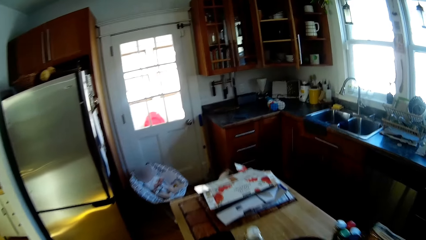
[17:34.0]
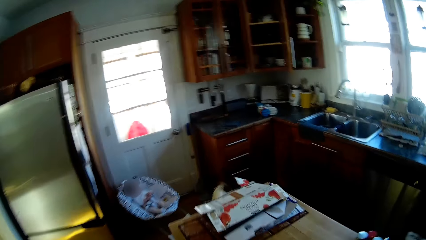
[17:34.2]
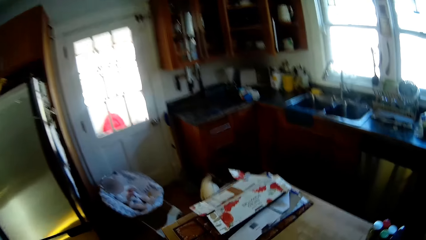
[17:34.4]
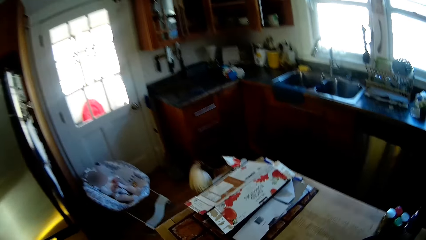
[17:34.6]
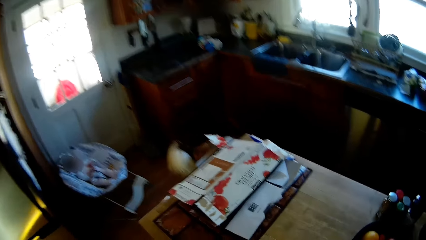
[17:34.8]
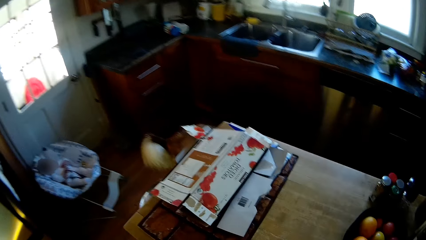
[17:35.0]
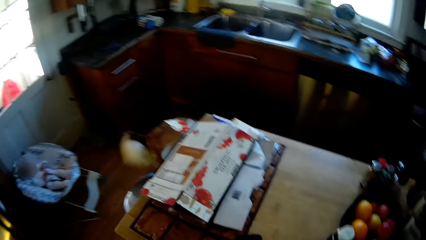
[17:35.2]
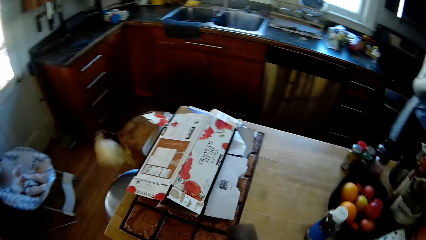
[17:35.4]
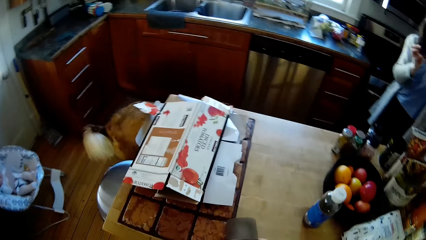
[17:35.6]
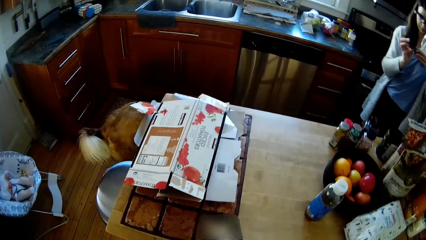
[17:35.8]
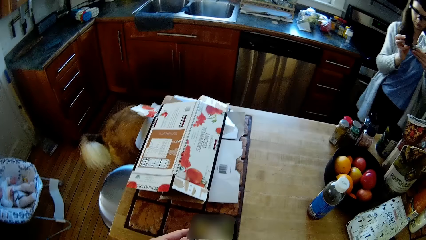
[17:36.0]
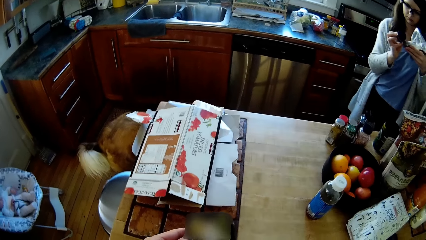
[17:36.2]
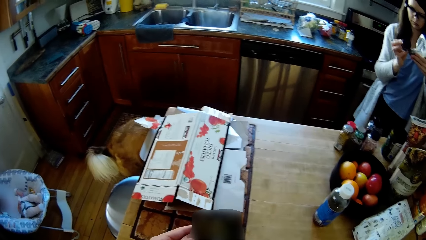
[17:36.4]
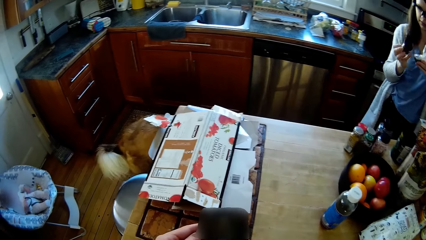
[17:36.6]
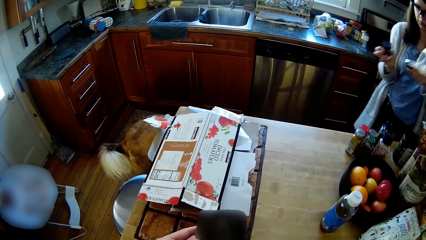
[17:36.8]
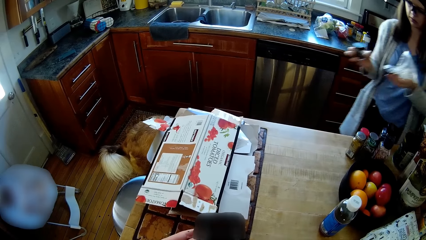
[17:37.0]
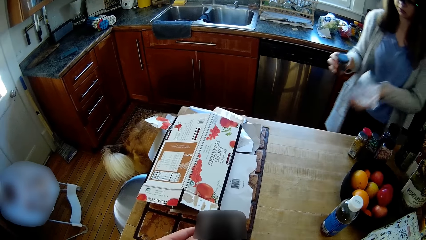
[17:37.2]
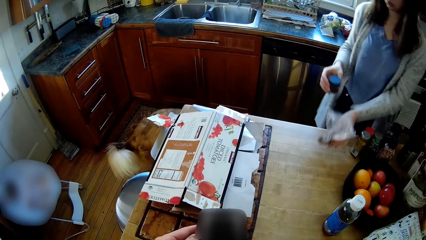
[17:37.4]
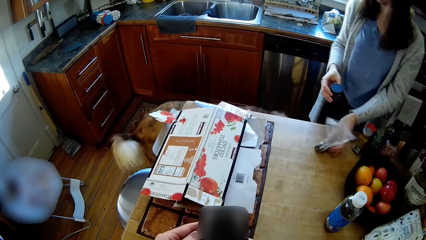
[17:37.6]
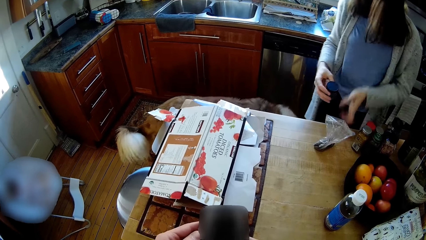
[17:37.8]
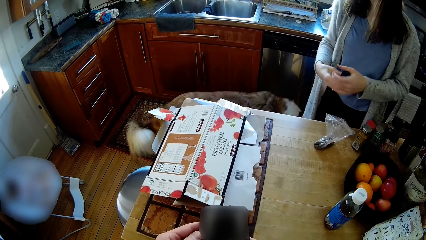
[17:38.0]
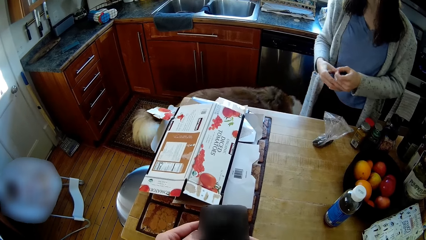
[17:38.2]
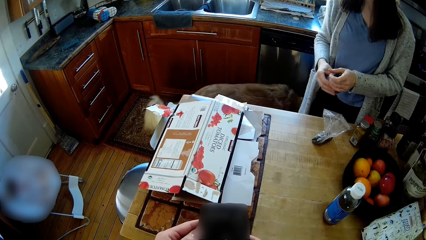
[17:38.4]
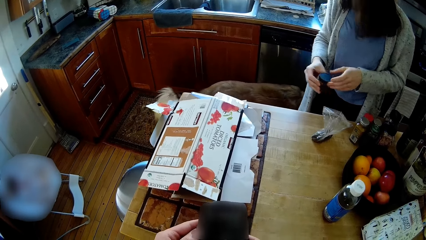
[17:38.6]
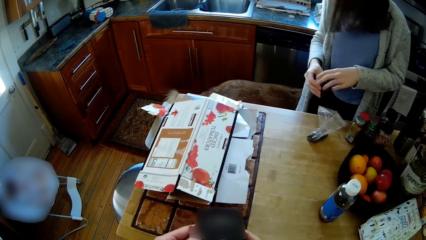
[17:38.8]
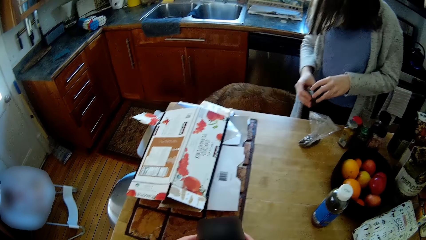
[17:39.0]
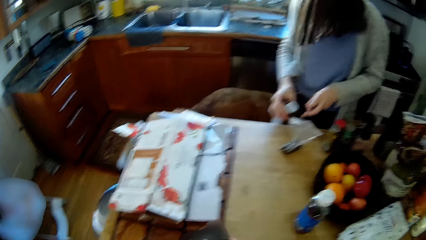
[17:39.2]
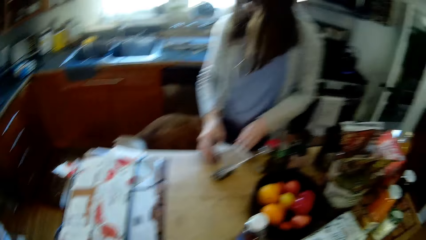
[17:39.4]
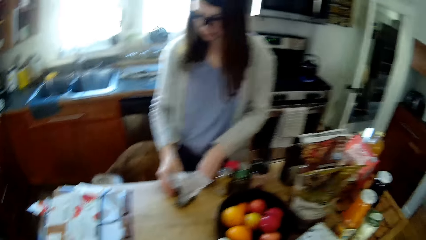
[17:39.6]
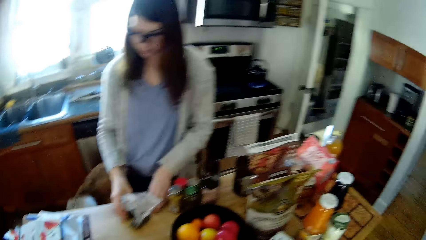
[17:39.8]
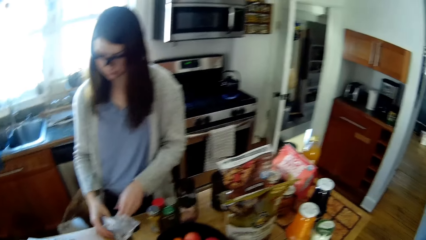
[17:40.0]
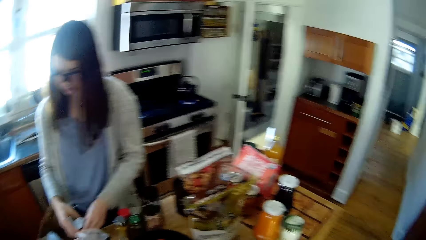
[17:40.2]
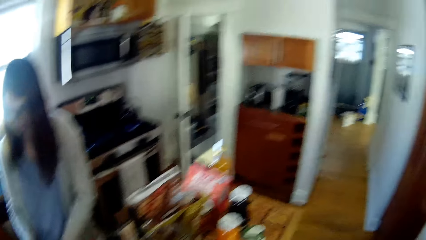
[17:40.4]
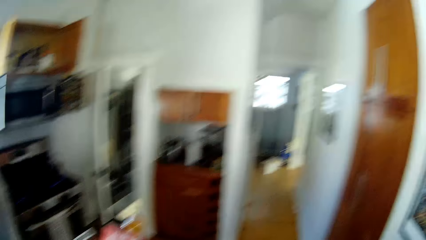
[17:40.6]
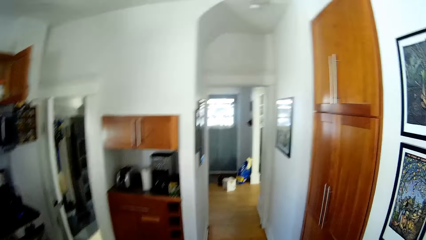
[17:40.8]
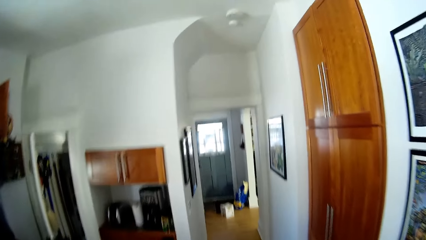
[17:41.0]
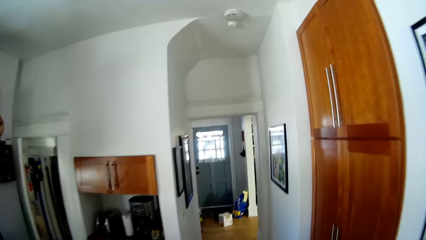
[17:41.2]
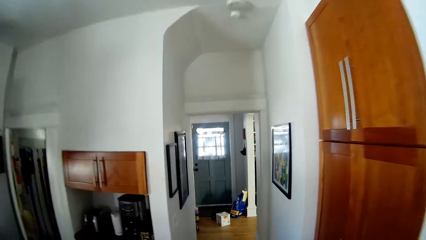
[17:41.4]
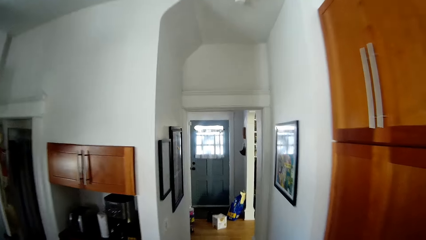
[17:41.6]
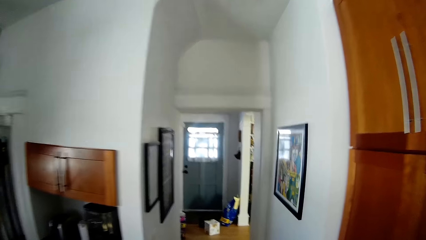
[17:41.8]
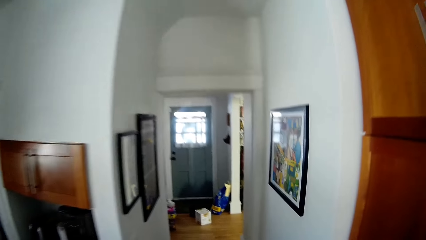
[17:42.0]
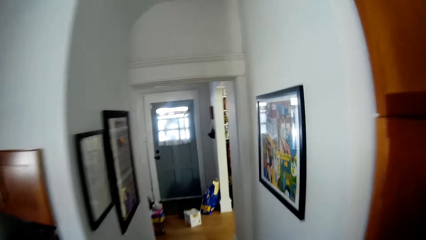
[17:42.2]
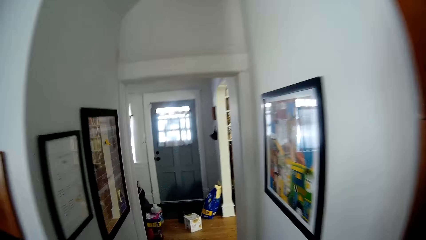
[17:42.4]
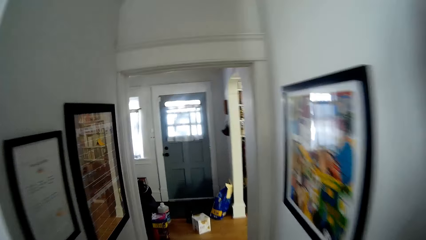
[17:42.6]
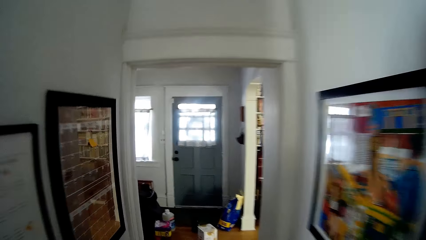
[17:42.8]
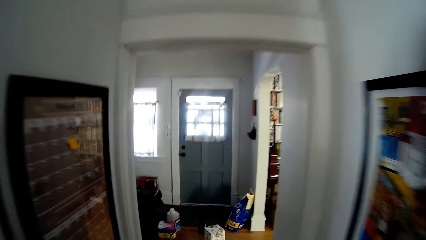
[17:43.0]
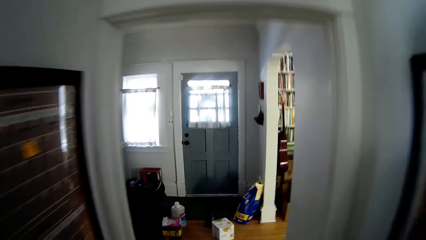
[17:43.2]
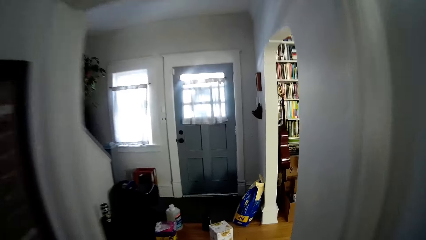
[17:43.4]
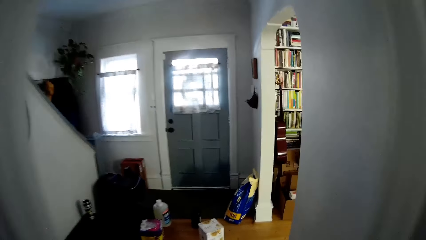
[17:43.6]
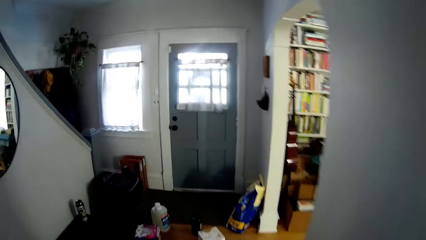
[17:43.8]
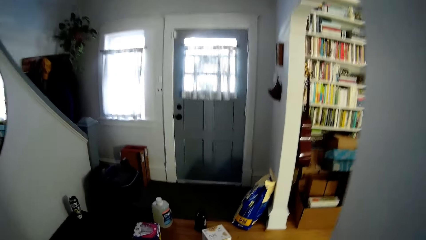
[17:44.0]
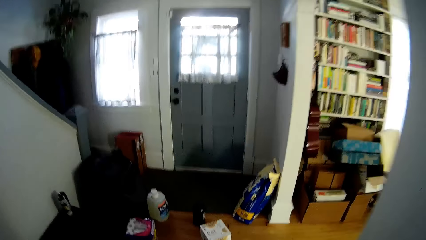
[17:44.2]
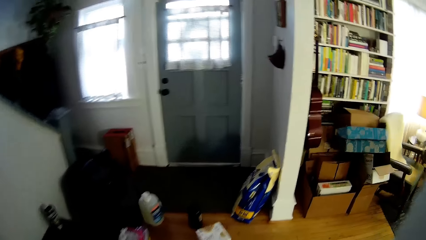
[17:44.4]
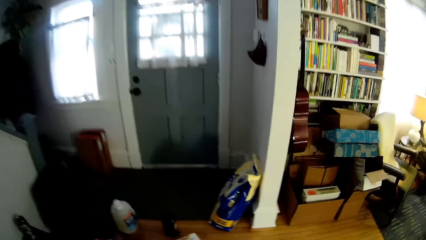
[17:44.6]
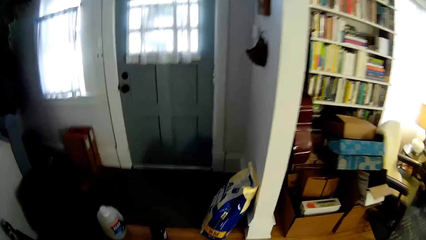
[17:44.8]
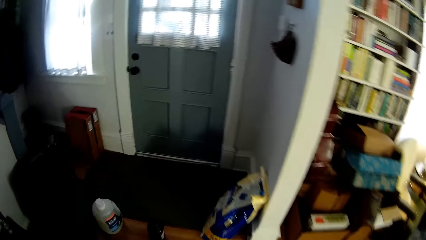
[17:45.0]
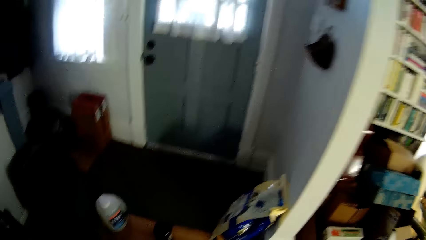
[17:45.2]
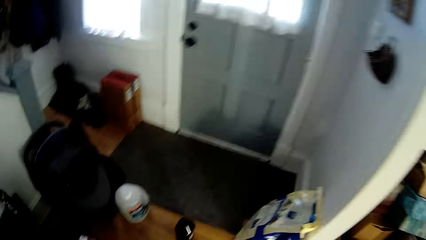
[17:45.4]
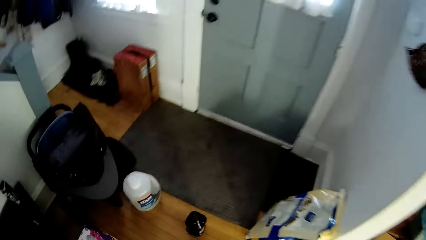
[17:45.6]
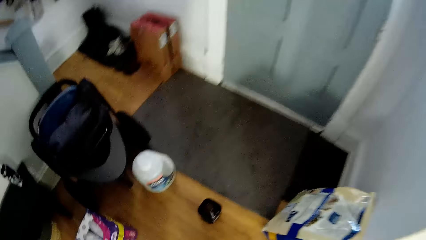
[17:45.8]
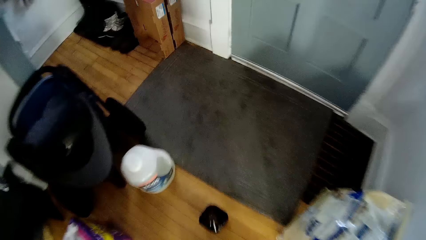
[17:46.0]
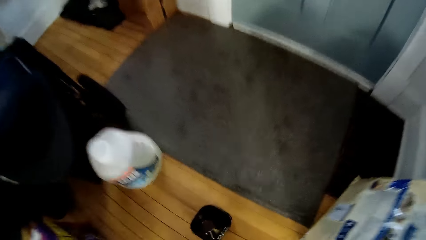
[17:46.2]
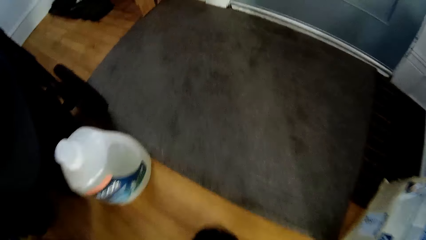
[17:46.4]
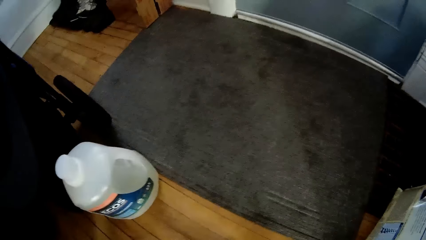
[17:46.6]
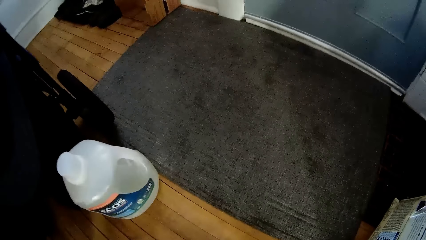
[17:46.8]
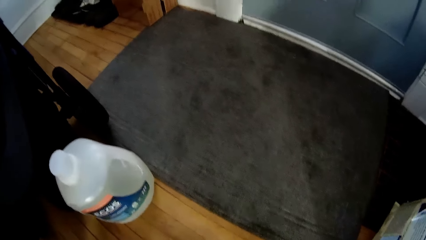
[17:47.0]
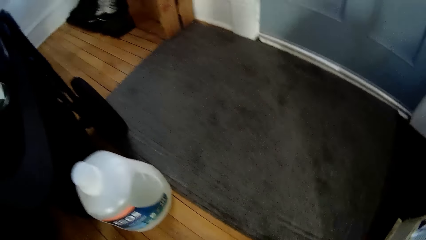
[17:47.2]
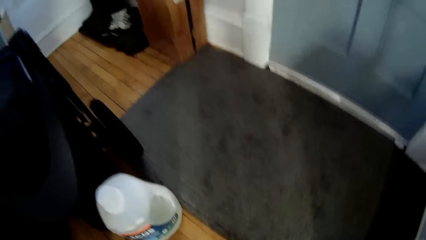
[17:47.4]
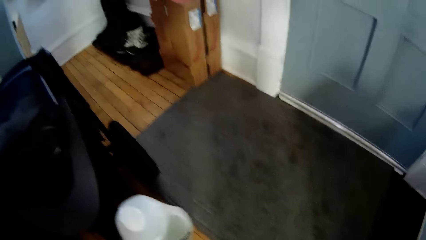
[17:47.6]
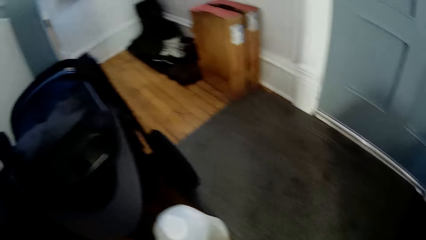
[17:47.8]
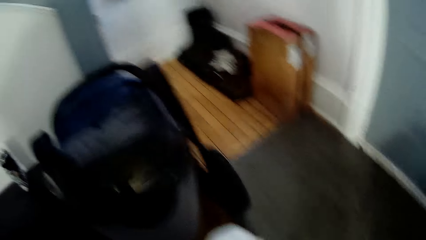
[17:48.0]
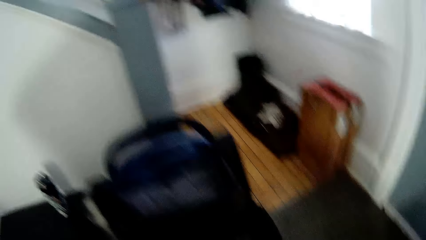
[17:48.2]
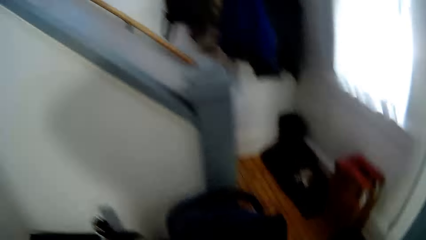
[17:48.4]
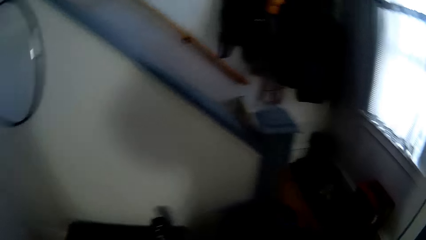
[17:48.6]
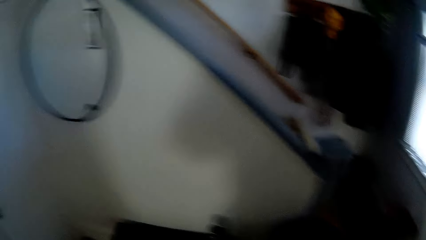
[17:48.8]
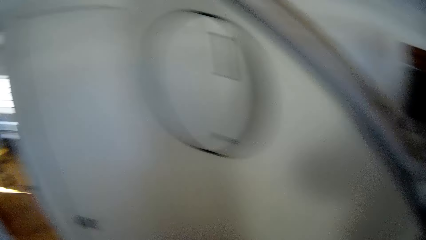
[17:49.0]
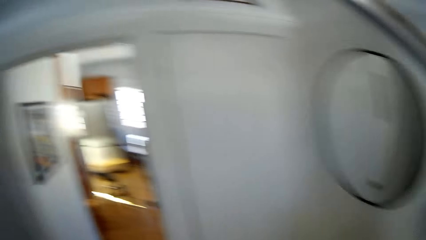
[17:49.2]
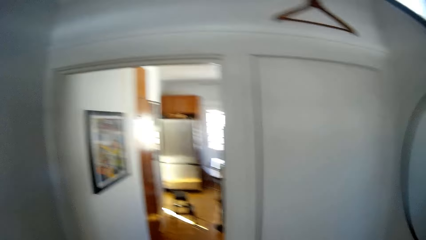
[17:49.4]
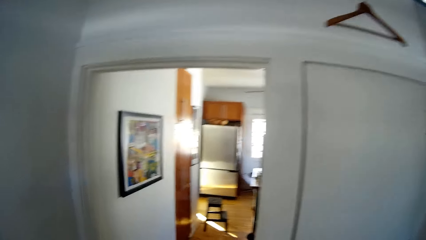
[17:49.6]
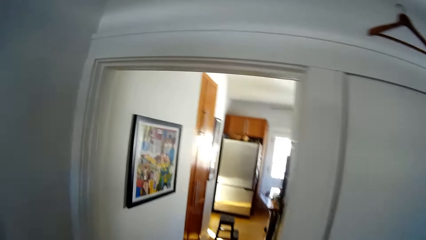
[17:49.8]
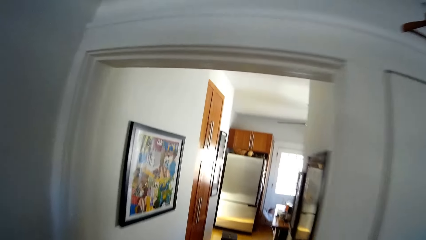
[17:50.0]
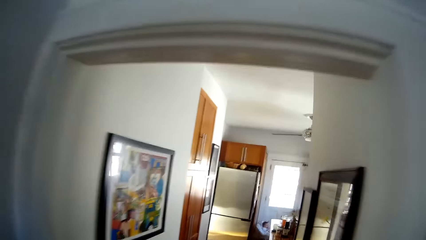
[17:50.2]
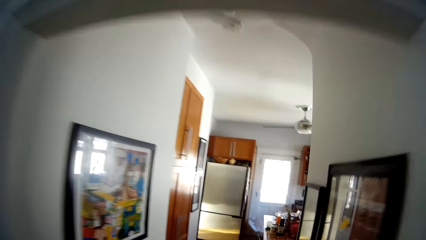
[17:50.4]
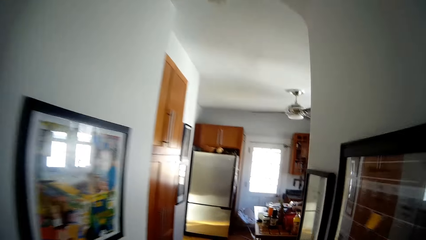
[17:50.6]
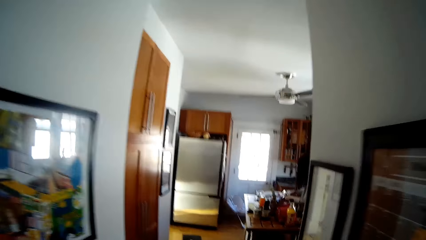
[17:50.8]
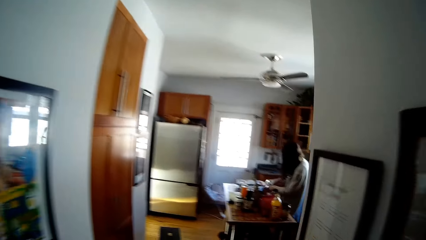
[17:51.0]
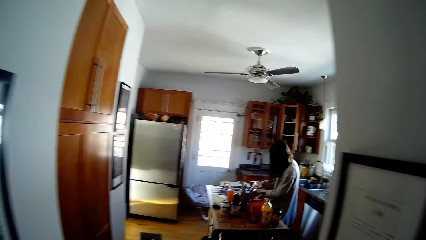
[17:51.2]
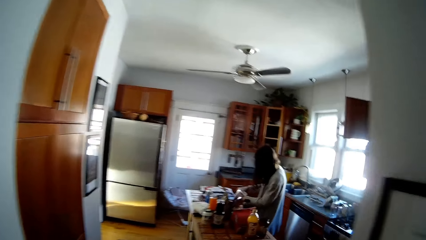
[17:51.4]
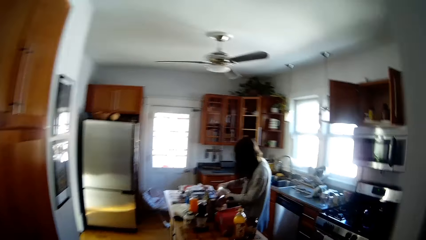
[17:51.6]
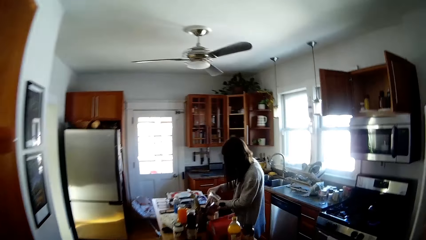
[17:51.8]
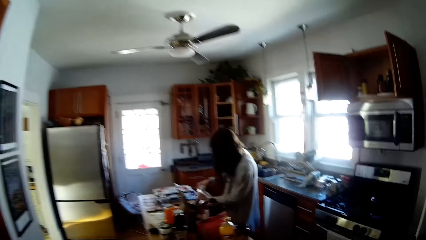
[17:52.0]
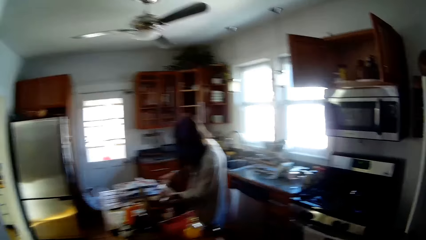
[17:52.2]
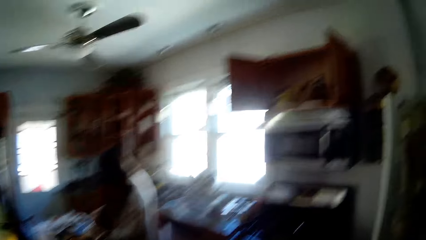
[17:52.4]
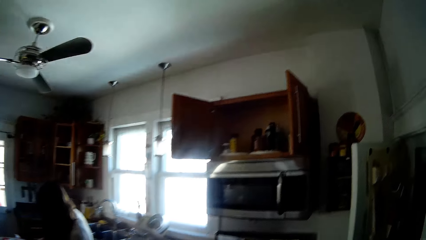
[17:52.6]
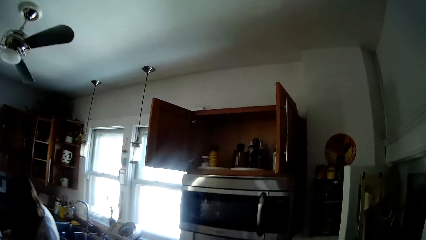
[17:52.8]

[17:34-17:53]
The camera wearer picks up his phone on the table. He operates the phone with both hands. The woman places the nylon with something on the table with her left hand. The woman opens a plastic of seasoning with both hands. The woman places the container and its cover on the table with both hands. The camera wearer walks to the reading room. He stands on the floor. He walks to the dinette from the reading room. The woman stands on the floor.
